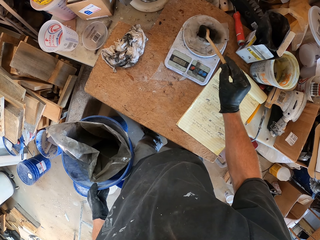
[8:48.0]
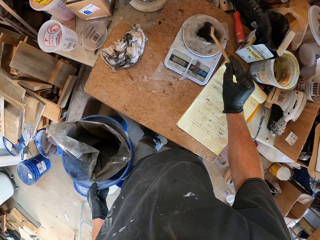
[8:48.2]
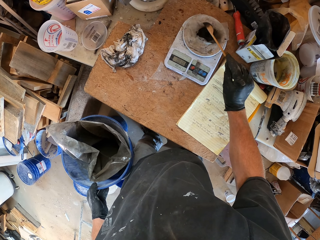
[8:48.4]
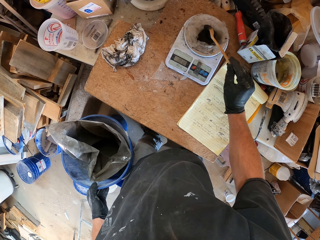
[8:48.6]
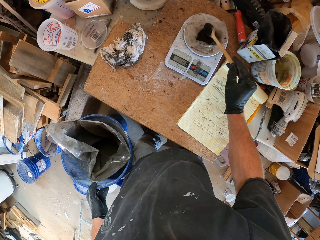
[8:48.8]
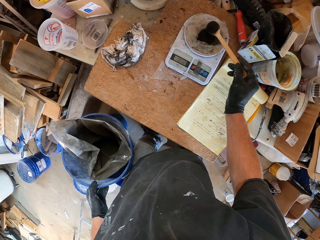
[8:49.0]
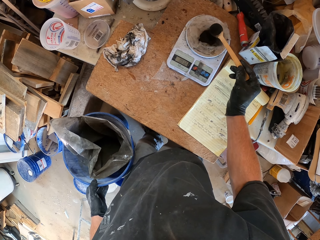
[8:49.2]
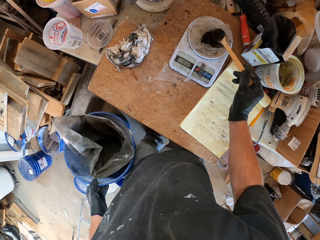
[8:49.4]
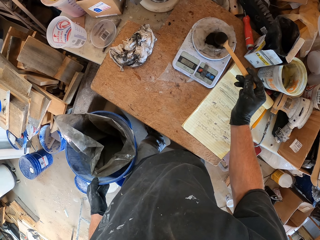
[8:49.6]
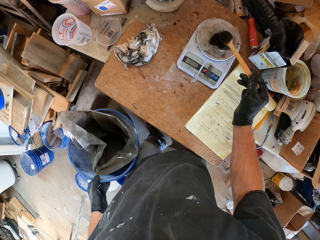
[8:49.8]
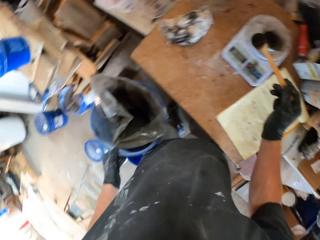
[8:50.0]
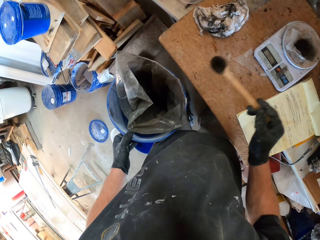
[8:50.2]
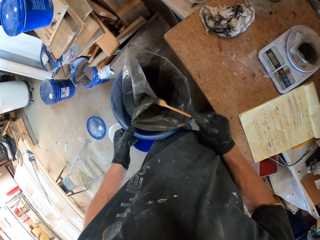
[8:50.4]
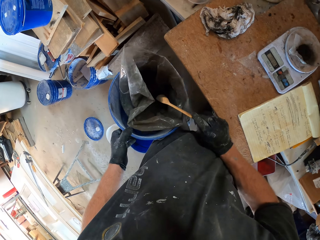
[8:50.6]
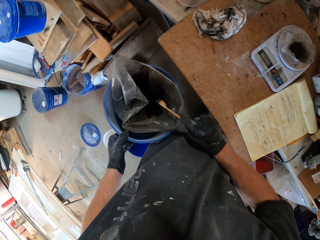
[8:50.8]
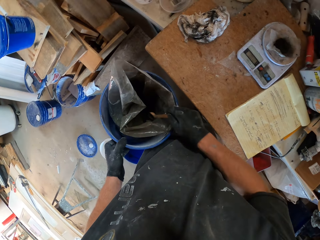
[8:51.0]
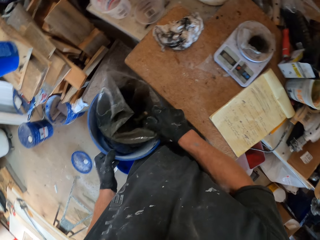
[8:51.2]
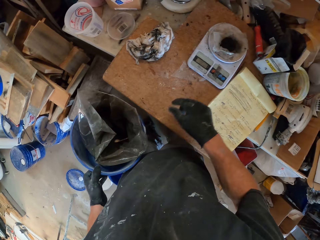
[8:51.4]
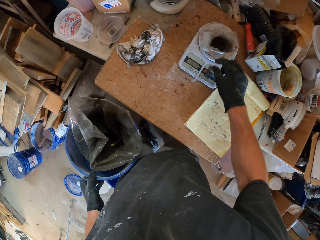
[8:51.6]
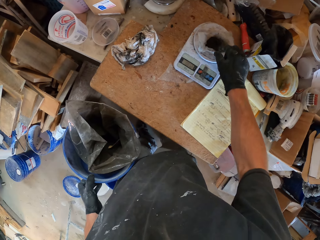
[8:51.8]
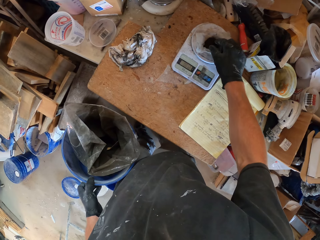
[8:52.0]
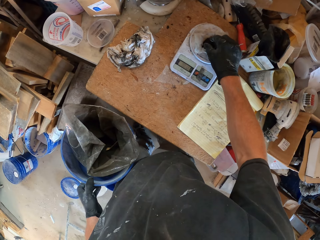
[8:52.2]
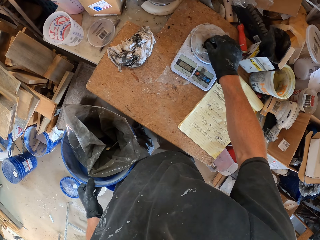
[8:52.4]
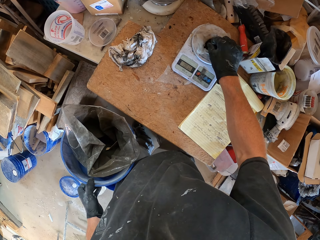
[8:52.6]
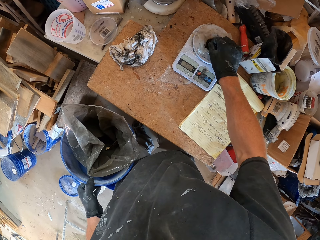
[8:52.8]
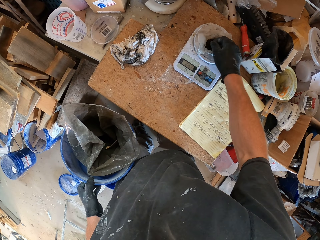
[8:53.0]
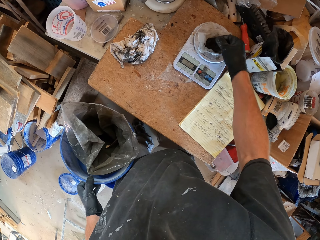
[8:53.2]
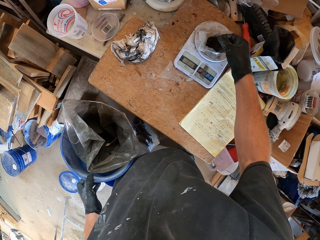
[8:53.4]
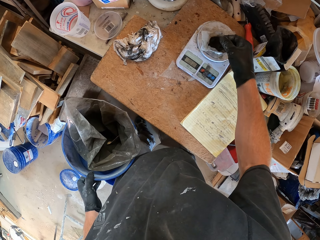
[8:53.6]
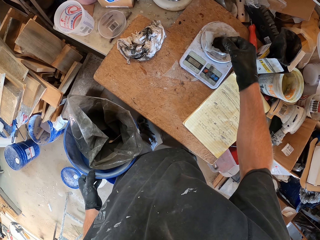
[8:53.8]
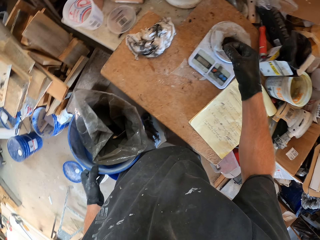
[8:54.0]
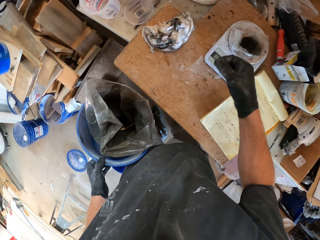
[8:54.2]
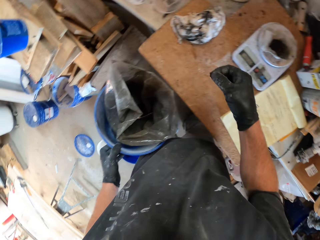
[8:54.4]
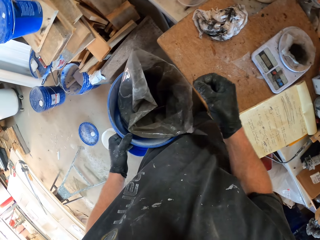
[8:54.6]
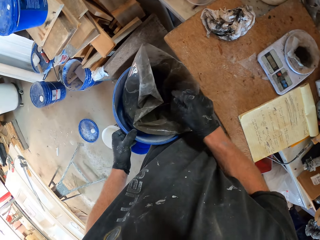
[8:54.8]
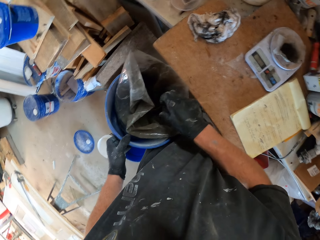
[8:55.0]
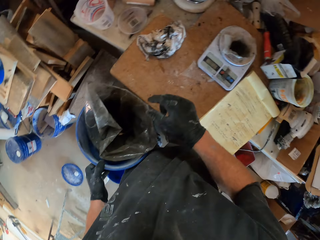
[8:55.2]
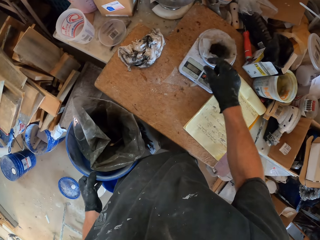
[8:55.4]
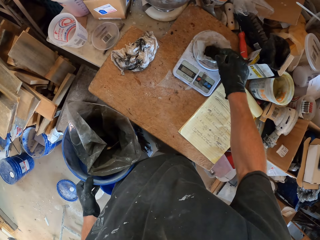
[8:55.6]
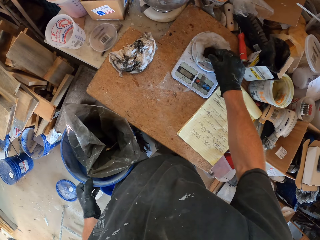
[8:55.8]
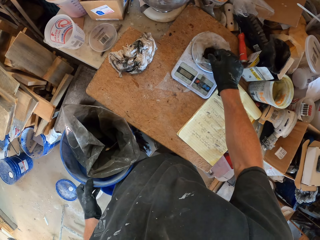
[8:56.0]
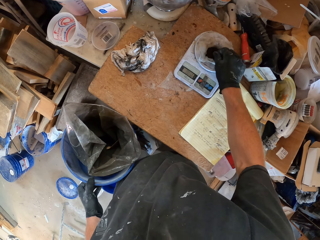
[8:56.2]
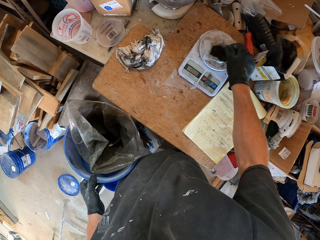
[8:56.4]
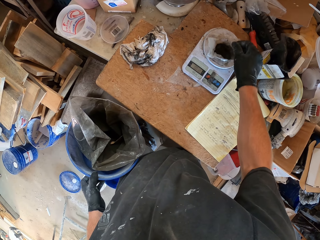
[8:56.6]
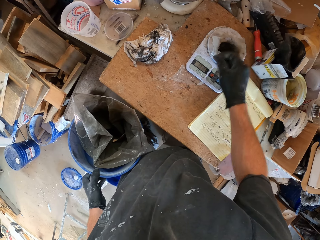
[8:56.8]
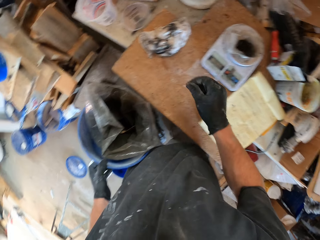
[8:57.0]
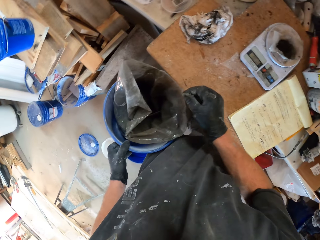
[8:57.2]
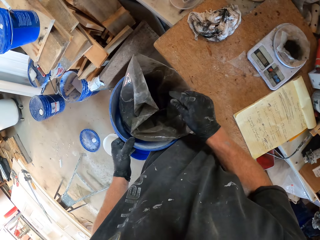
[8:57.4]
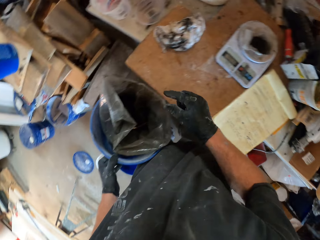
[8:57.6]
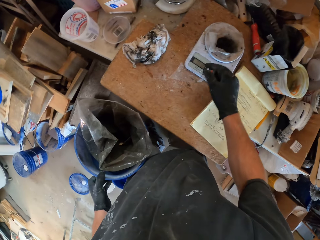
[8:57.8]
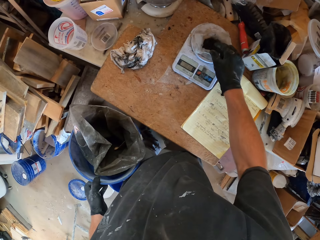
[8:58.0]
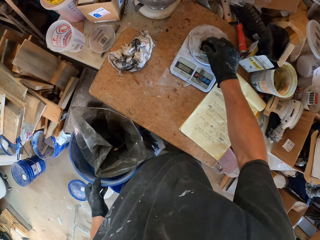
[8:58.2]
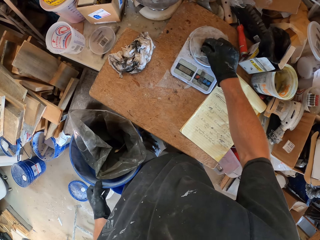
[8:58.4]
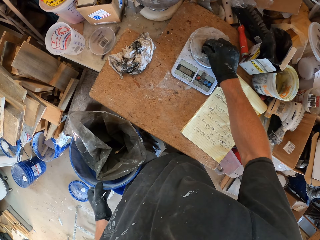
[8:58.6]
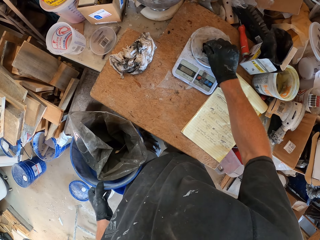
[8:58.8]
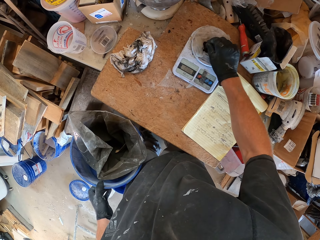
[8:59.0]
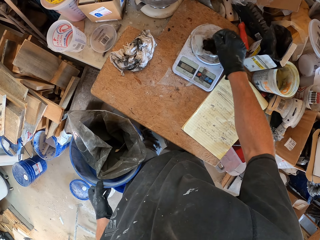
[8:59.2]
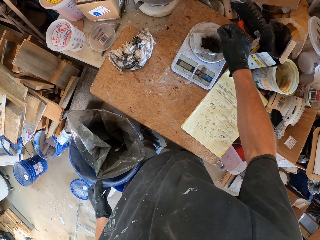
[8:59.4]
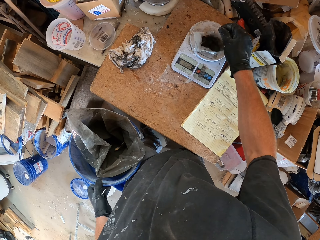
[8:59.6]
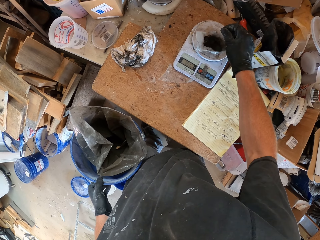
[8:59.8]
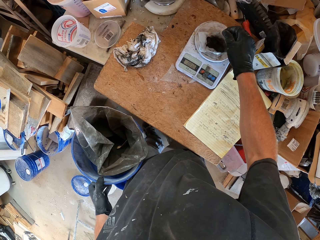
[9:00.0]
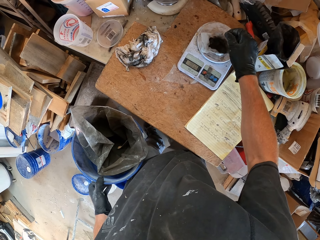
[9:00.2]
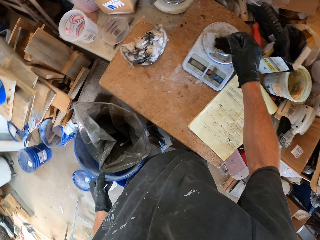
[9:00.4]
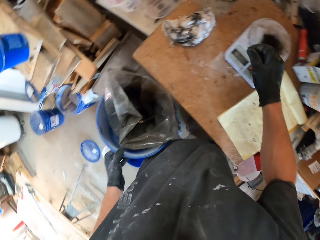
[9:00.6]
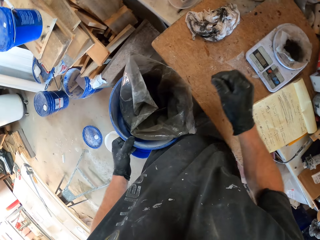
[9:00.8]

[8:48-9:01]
The camera wearer moves the plastic paper on the weighing scale. They put the powder in the bucket. They drop the spoon. They scoop the powder. They put the powder in the bucket. They scoop the powder. They put the powder in the bucket. They scoop the powder.

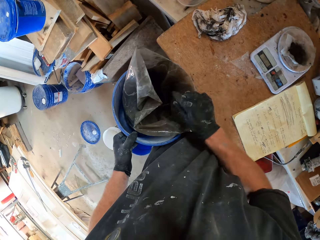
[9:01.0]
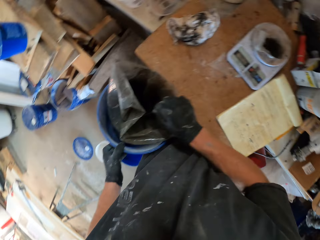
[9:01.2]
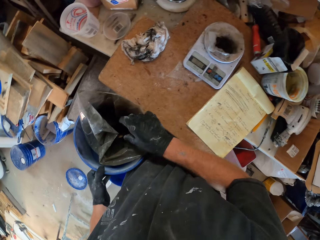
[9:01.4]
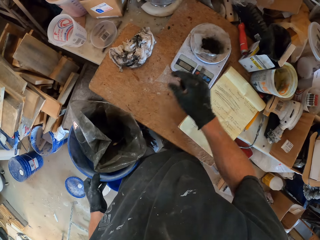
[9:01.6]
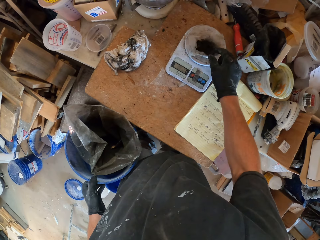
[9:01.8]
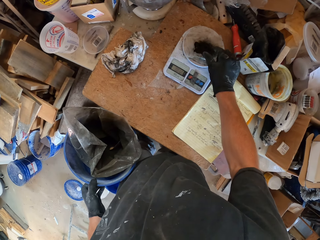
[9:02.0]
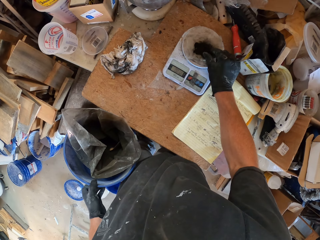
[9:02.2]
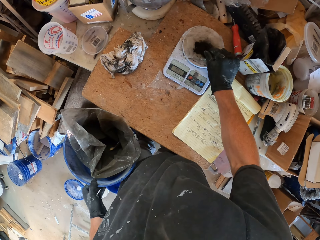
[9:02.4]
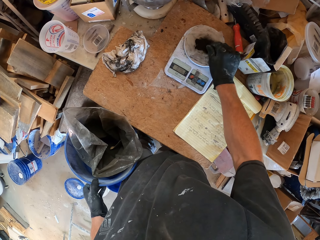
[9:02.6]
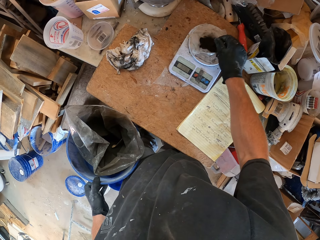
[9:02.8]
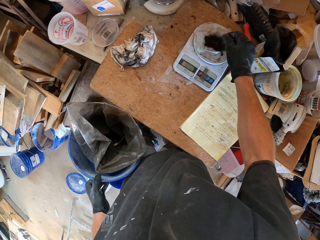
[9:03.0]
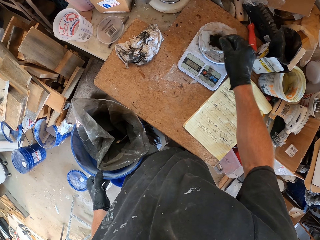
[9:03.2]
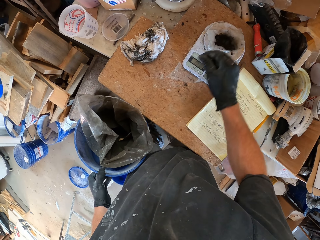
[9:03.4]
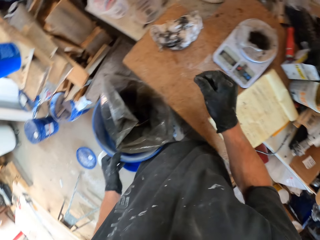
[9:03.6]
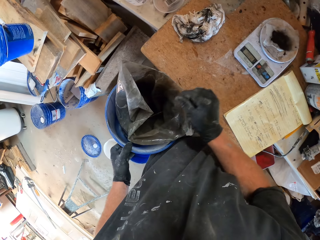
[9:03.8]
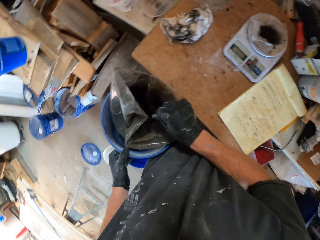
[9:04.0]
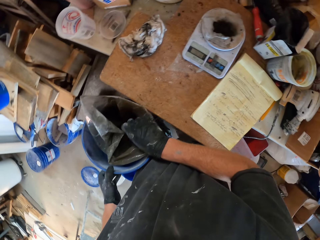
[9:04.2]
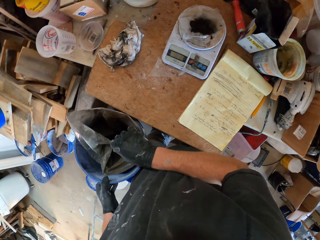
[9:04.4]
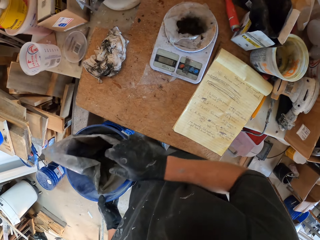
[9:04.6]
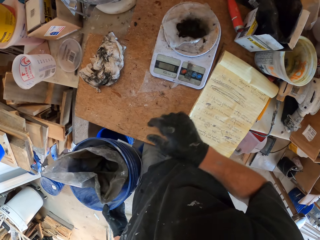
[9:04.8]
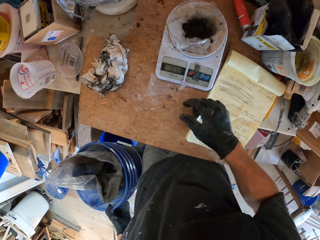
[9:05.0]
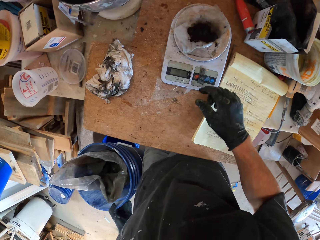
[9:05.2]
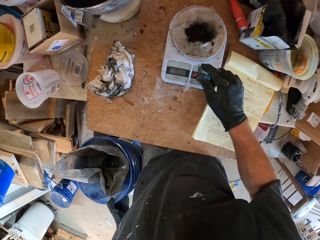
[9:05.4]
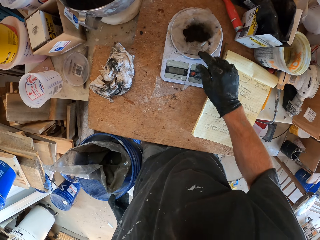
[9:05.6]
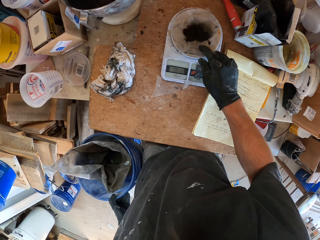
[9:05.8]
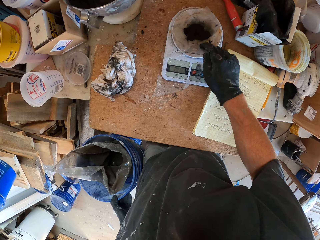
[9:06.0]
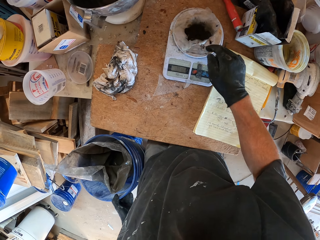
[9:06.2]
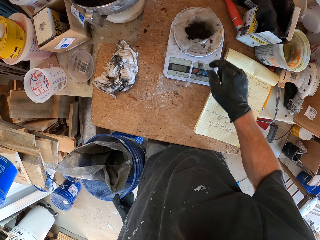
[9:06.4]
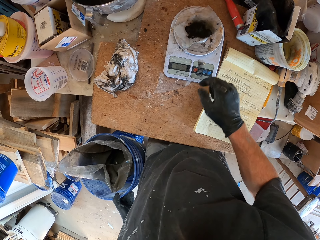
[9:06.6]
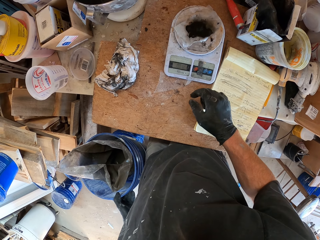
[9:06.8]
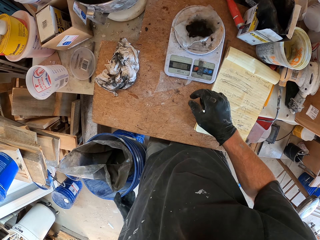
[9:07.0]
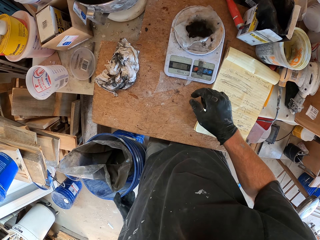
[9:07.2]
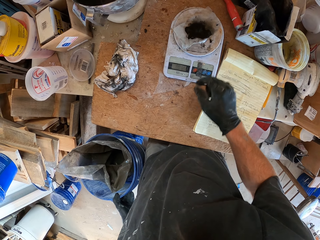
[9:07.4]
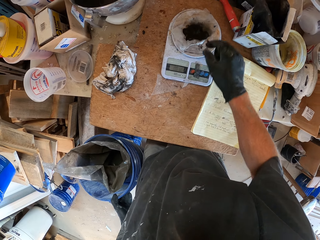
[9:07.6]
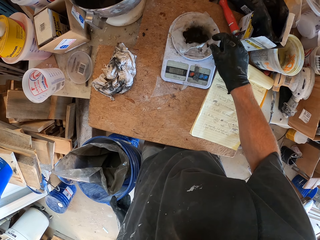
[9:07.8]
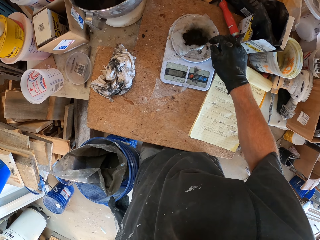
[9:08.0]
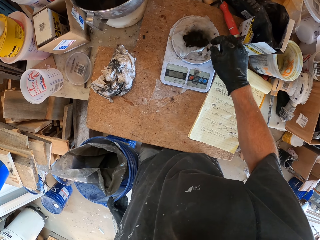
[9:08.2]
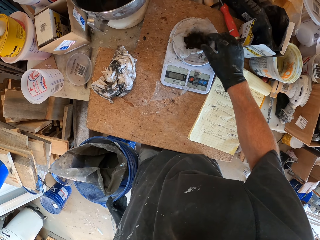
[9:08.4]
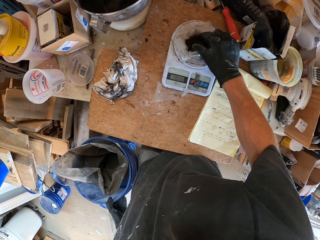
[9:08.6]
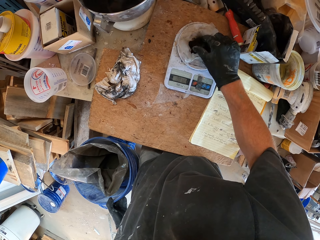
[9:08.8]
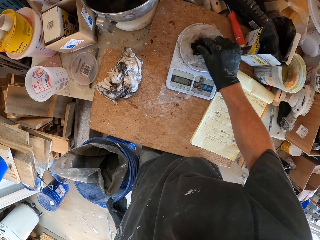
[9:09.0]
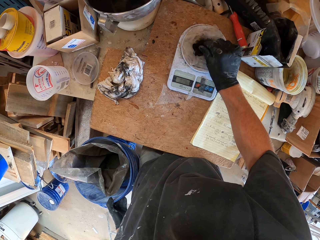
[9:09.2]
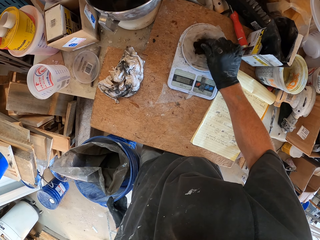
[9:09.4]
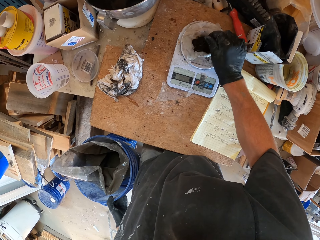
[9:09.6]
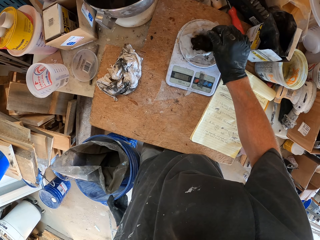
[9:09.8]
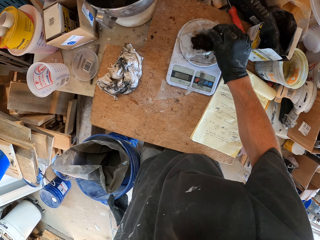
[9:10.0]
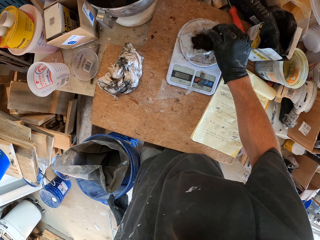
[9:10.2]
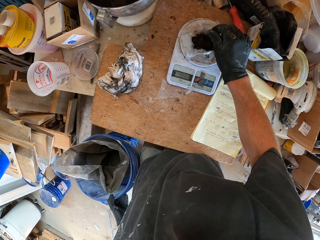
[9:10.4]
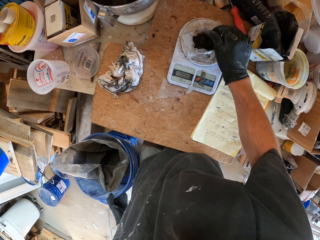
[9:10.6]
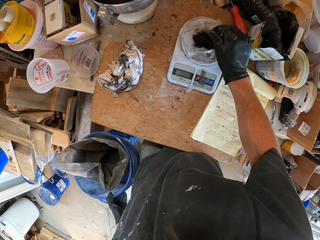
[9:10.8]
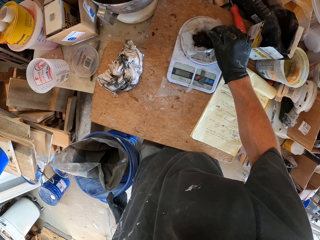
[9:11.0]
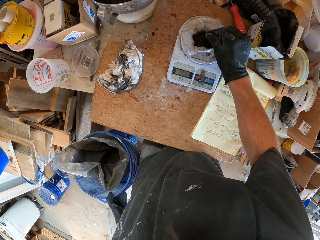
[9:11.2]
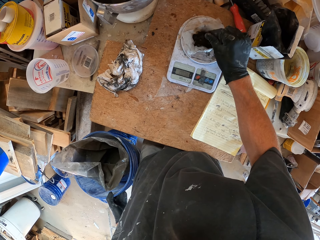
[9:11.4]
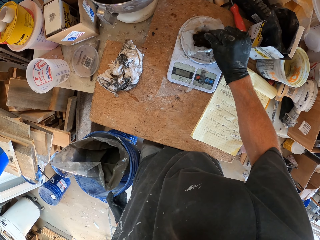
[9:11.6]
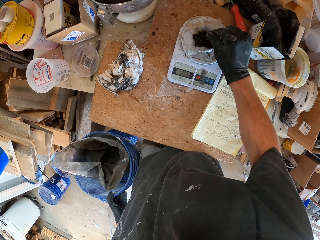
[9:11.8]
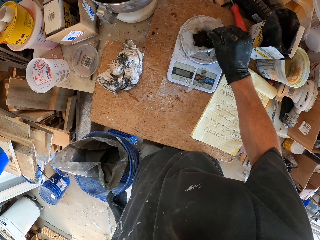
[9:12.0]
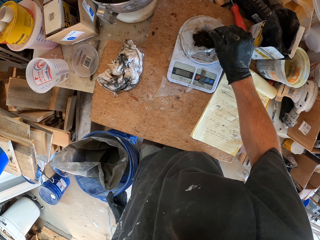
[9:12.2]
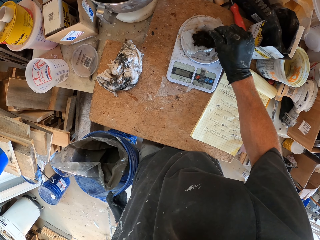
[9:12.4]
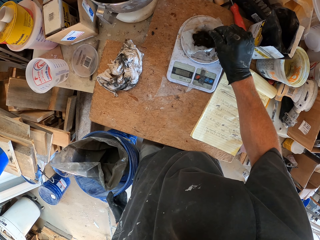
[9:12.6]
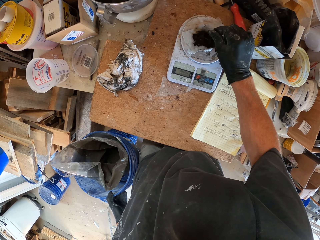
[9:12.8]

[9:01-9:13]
The camera wearer puts the powder in the bucket. They scoop the powder. They put the powder in the bucket. They read the weighing scale. They scoop the powder. They read the weighing scale.
